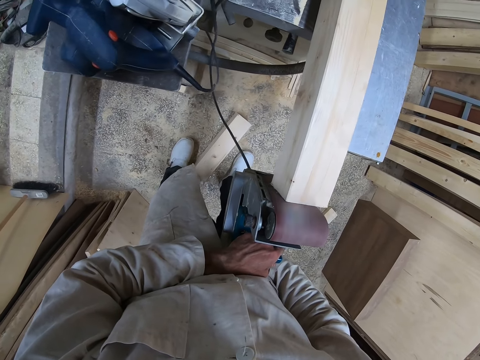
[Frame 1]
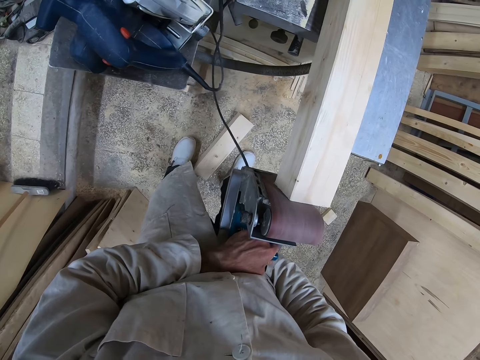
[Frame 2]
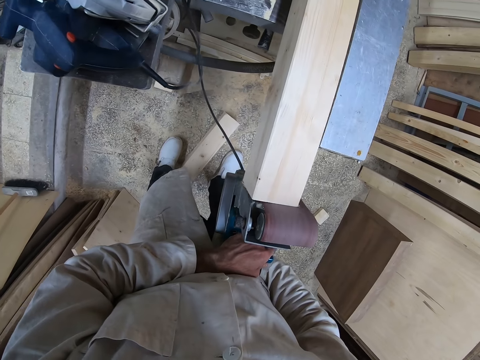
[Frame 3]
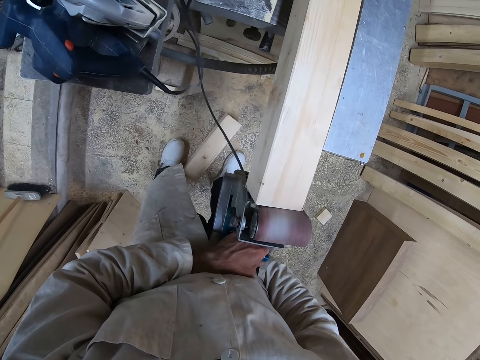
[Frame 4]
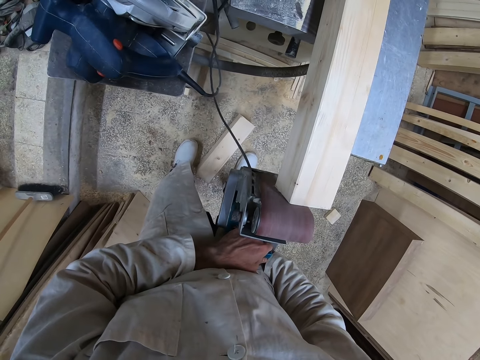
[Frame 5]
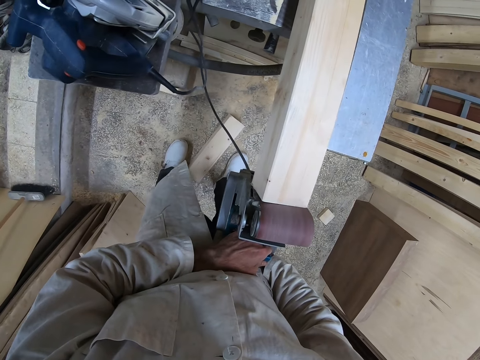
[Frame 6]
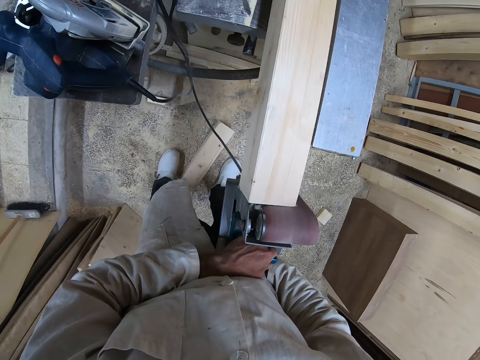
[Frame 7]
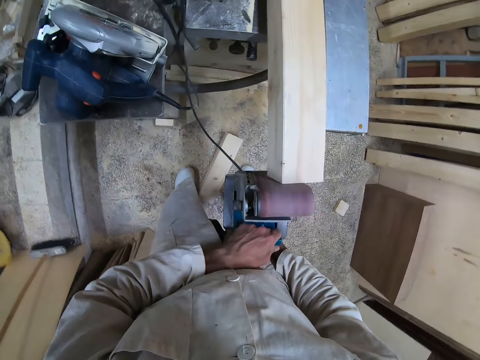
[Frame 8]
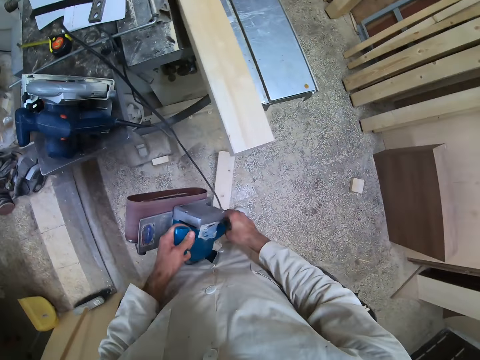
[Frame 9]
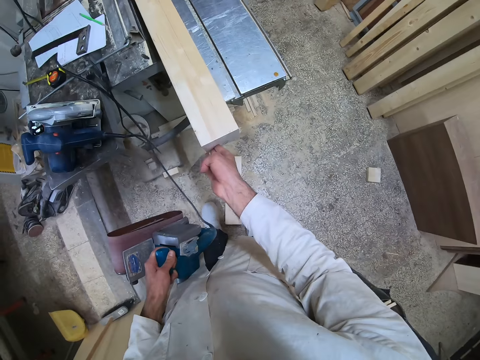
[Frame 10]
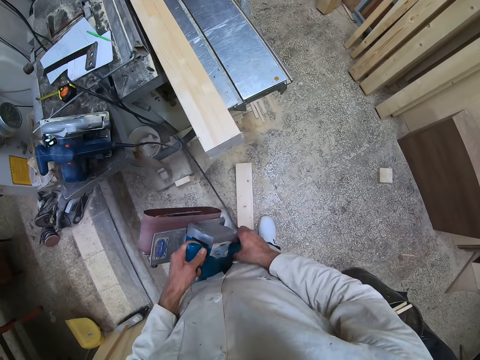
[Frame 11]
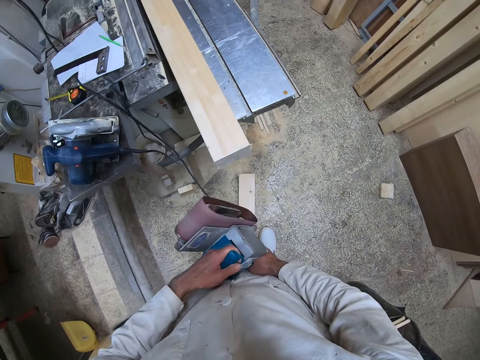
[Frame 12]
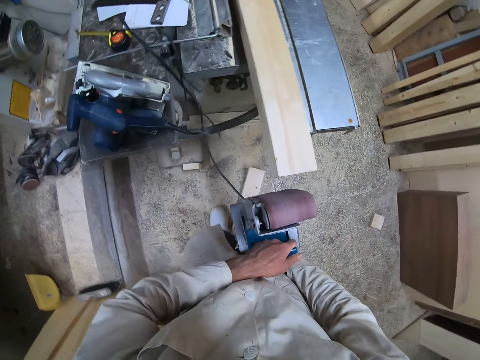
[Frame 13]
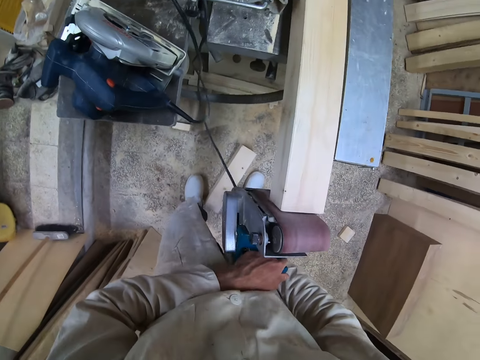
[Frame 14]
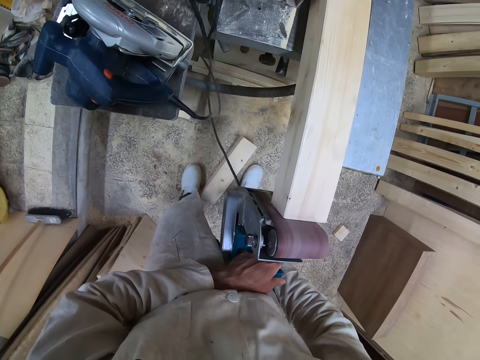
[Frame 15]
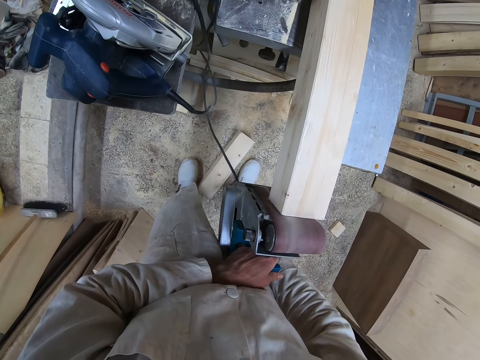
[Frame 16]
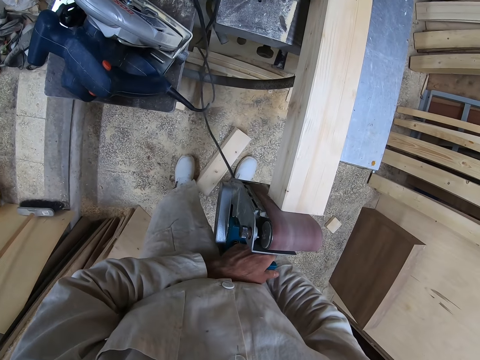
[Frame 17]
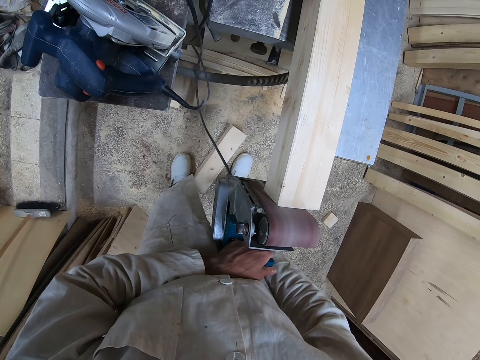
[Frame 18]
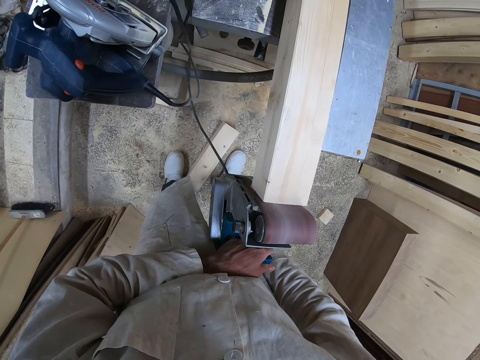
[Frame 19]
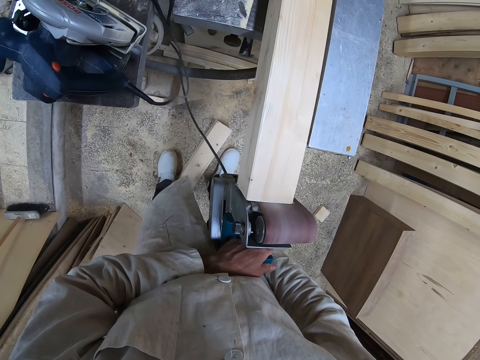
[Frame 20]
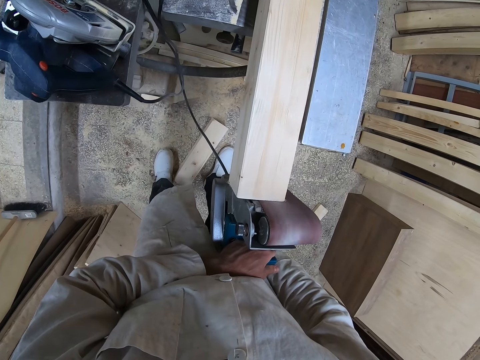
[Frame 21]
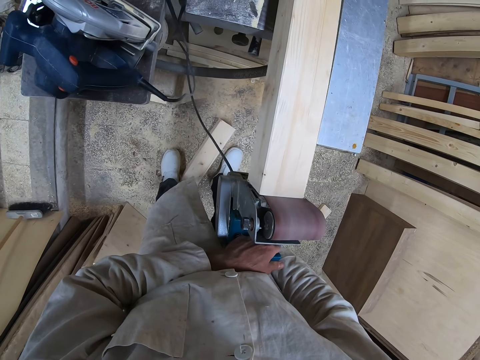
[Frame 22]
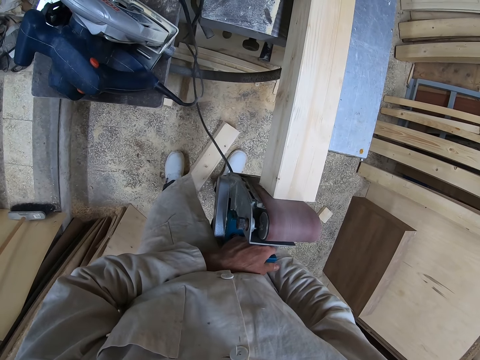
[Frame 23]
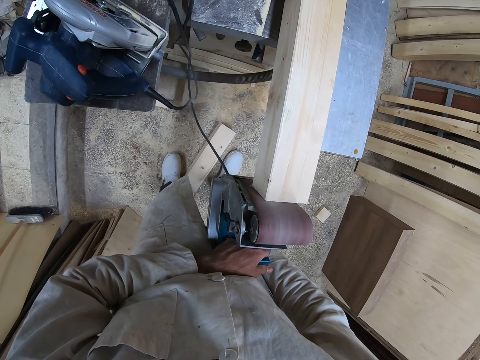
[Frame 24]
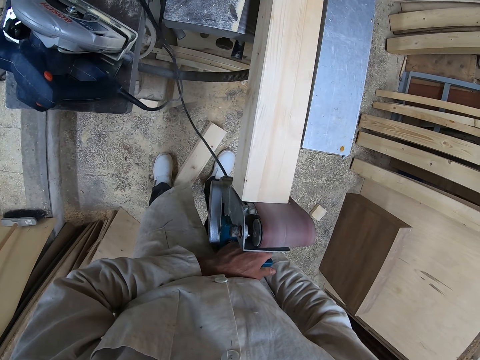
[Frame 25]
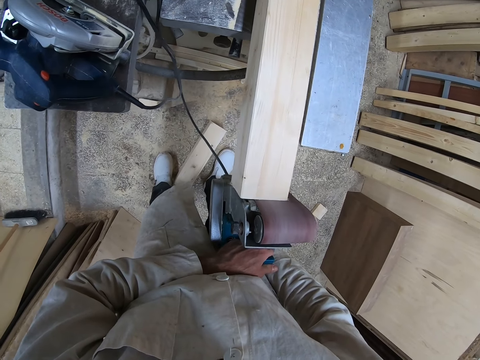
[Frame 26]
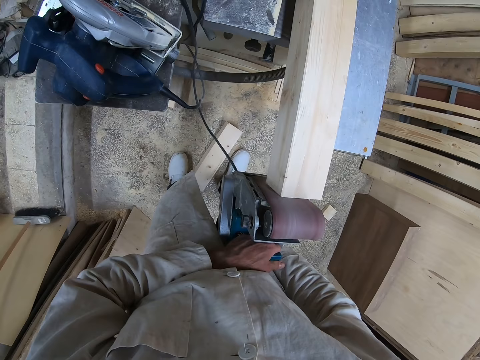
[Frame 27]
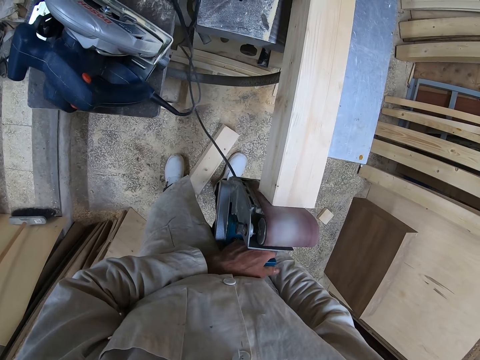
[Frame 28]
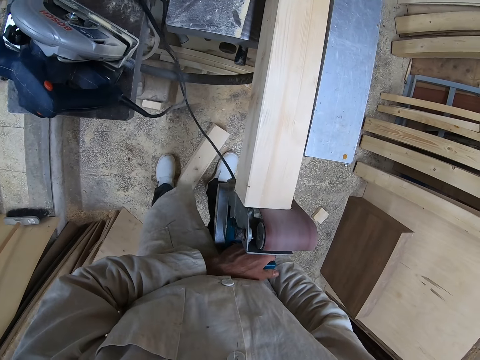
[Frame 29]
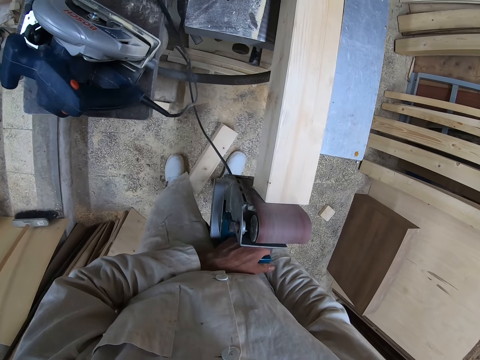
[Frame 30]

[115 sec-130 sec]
The camera wearer removes the wood smoothing machine from the wood. They touch the wood. They hold the wood smoothing machine with both hands. They smoothen the wood using the wood smoothing machine.

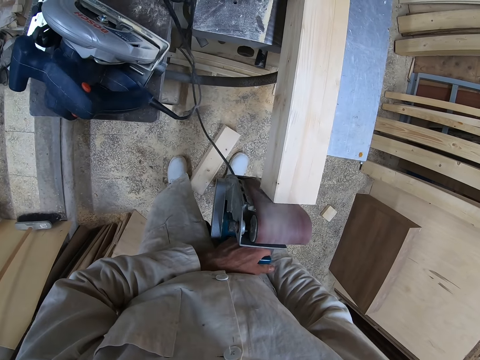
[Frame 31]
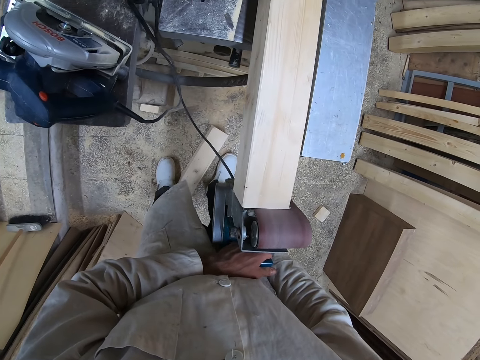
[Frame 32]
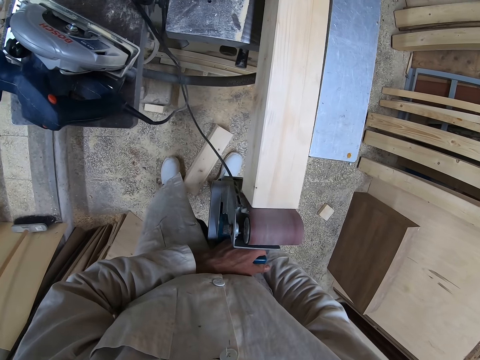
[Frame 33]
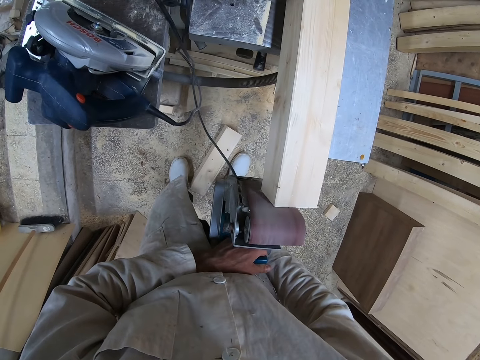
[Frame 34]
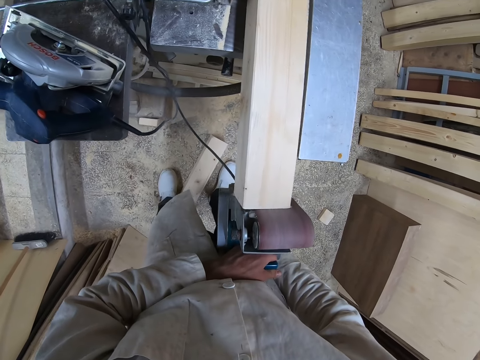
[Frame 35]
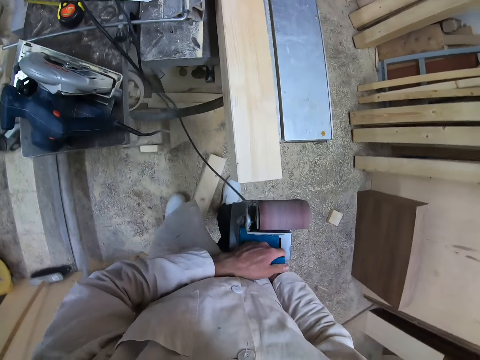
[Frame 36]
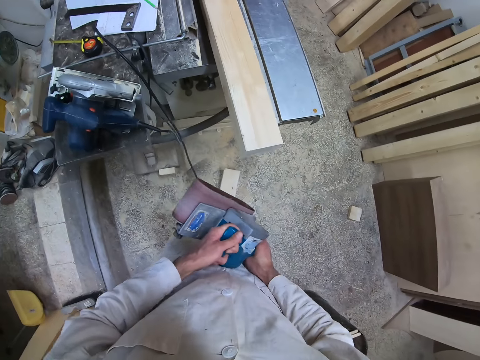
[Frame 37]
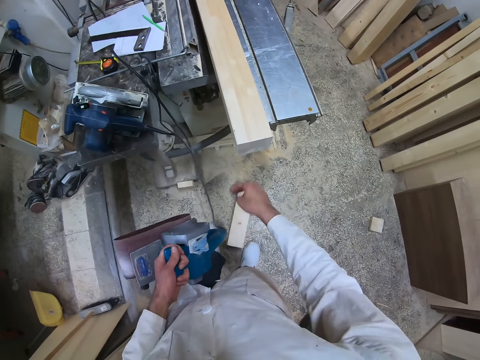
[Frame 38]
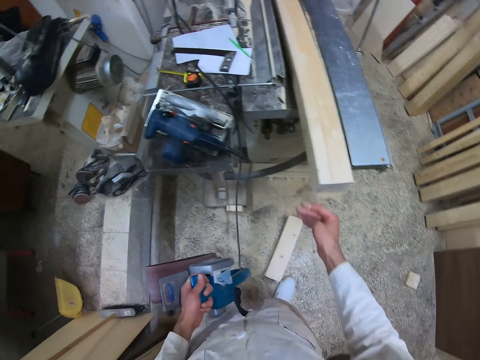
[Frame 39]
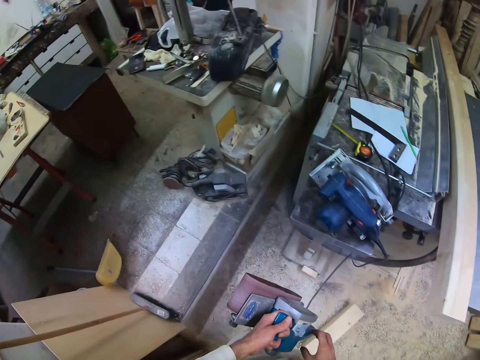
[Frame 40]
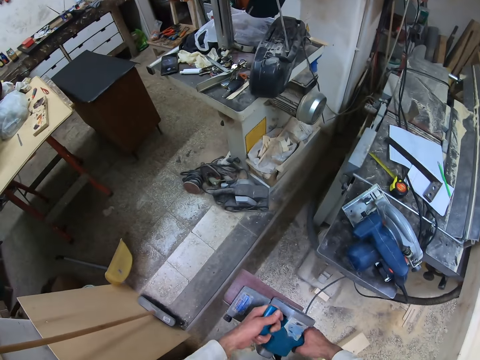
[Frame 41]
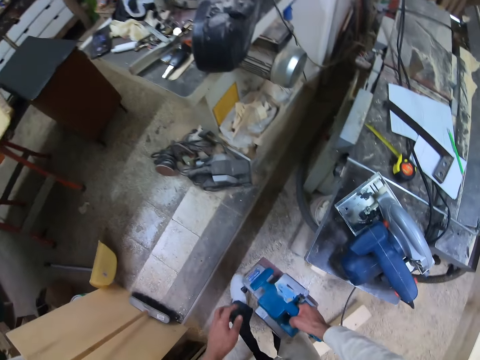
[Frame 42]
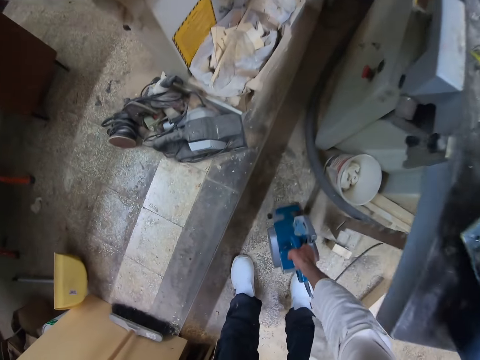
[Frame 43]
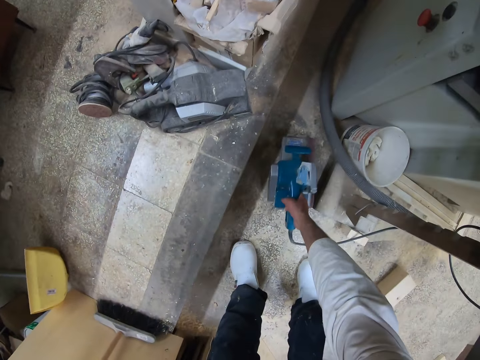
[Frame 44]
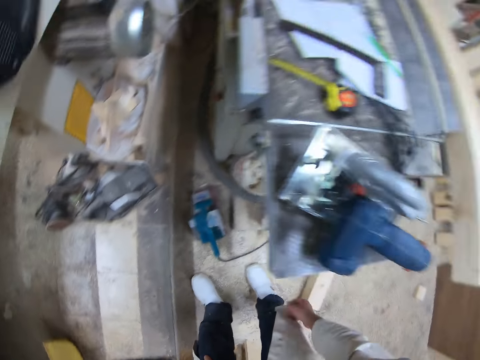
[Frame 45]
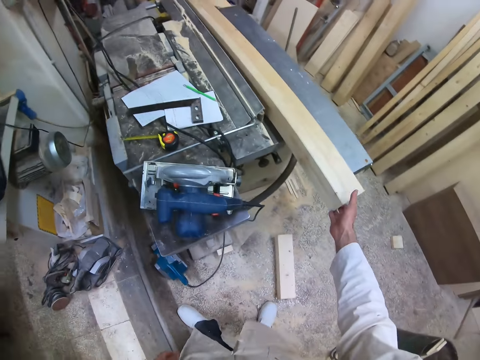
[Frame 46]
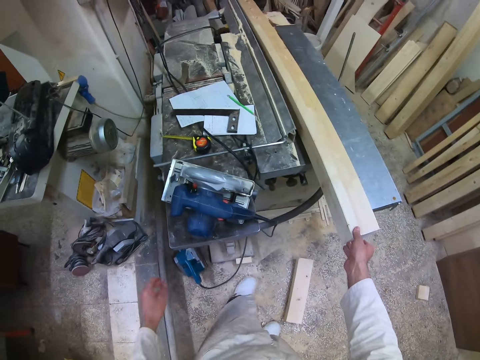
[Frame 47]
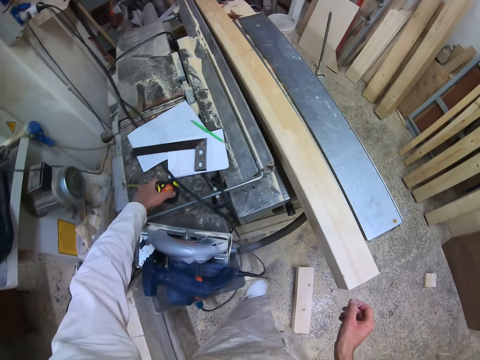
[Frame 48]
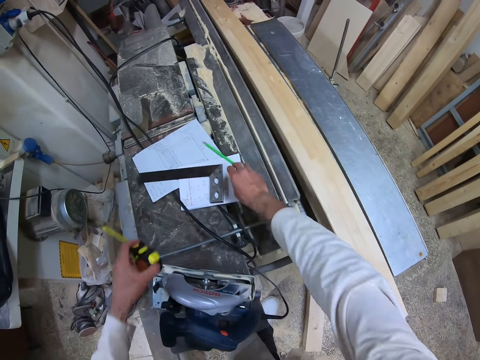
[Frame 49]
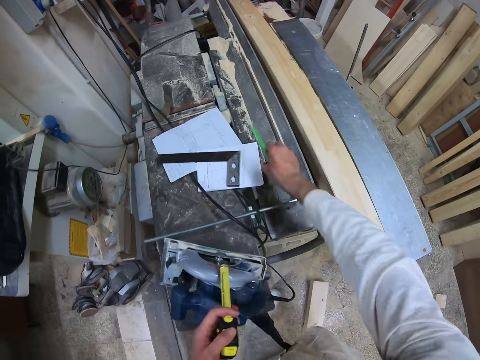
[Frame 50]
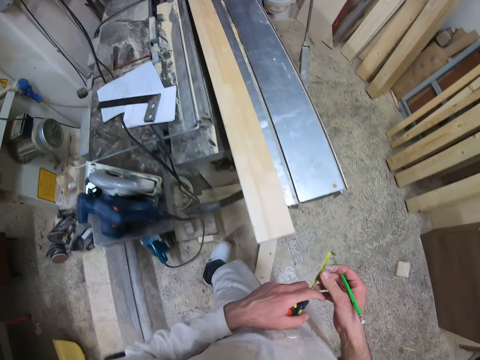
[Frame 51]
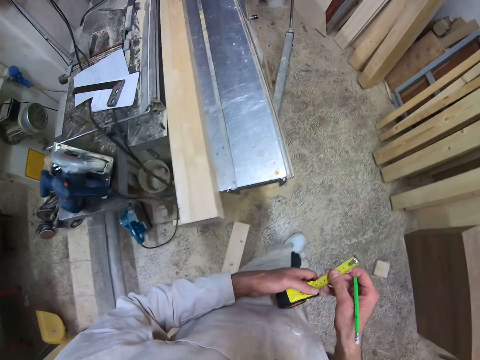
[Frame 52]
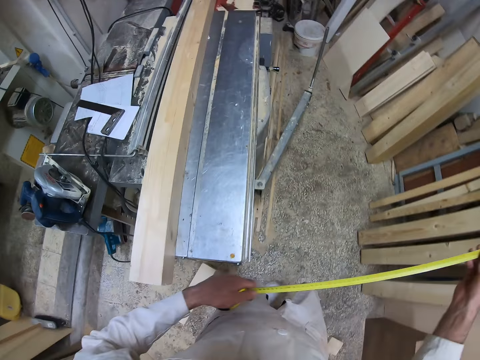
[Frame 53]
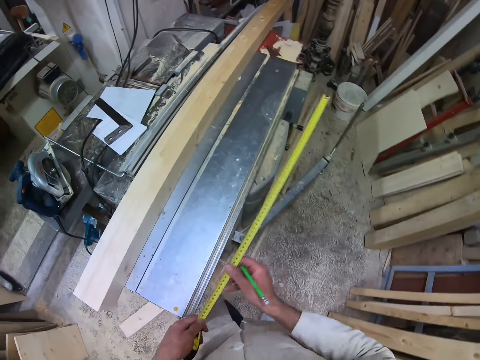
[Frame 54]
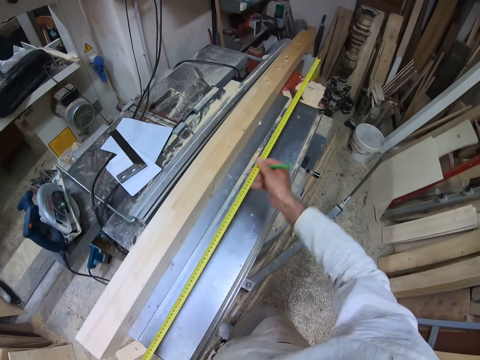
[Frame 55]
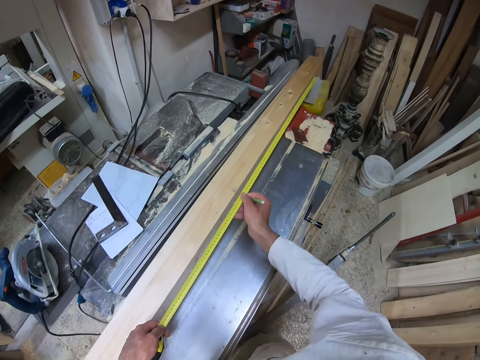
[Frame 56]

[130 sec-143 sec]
The camera wearer removes the wood smoothing machine from the wood. He touches the piece of wood with his right hand. He removes his hand from the wood. He holds the wood smoothing machine with both hands. He passes the electric sander from his left hand to his right hand. He places the electric sander on the floor with his right hand. He stands up. He touches the wood and removes his hand from the wood. He picks a tape rule from the workshop table with his left hand. He picks a pencil from the workshop table with his right hand. He walks close to the wood. He pulls out the tape rule with his right hand.
